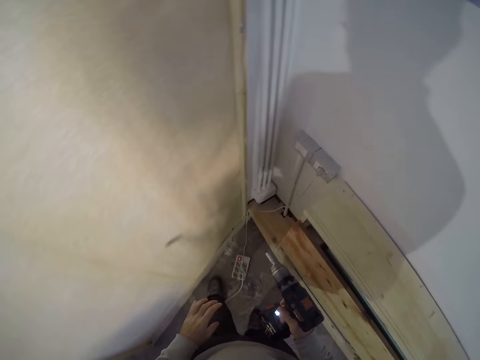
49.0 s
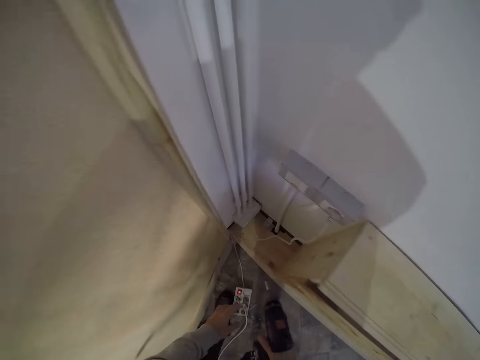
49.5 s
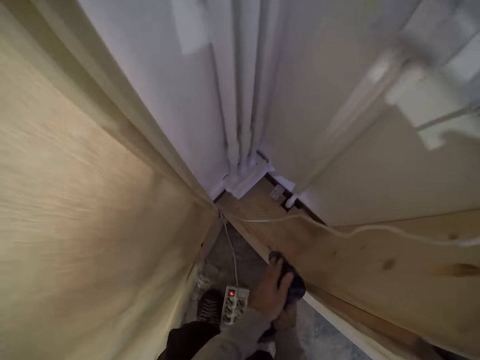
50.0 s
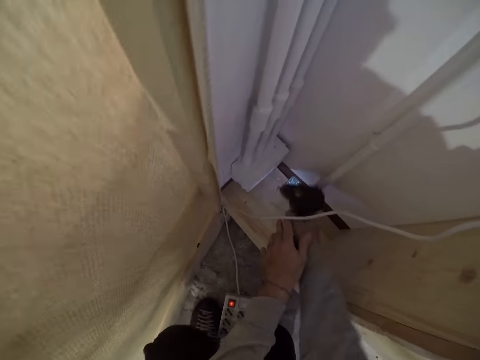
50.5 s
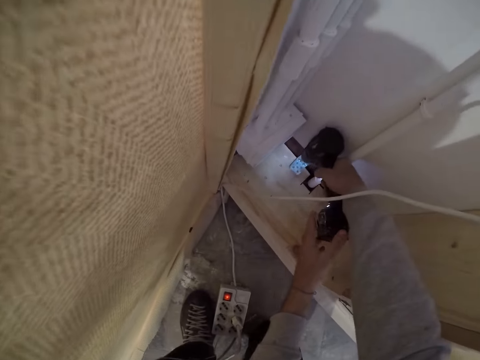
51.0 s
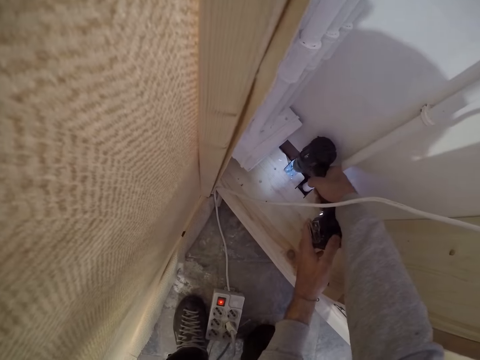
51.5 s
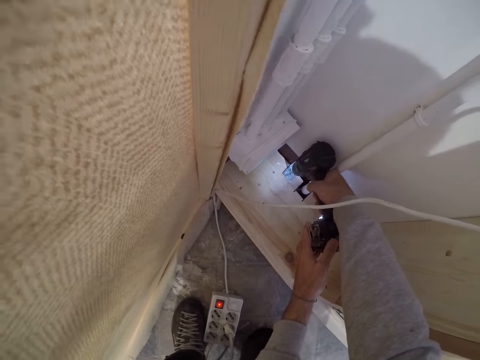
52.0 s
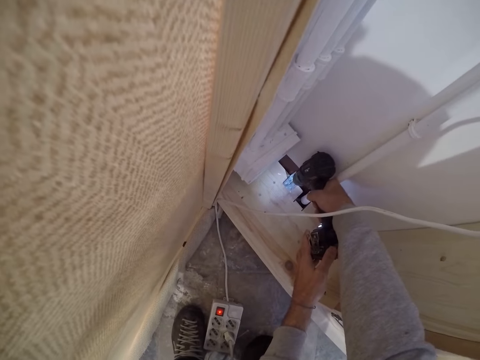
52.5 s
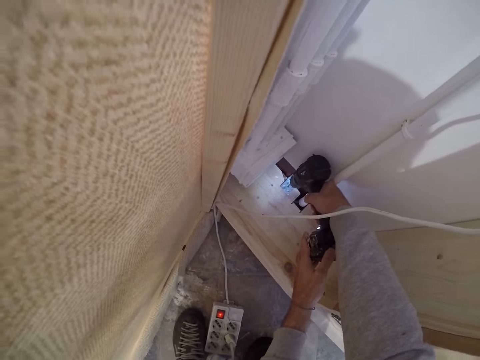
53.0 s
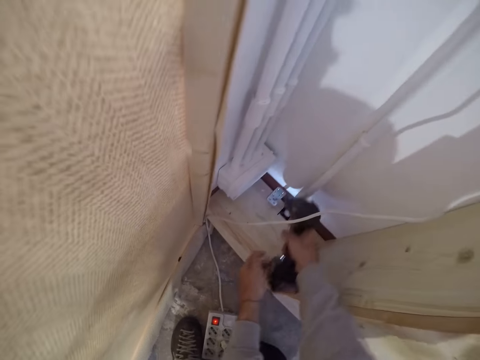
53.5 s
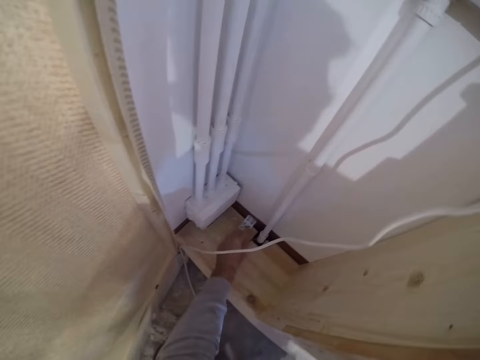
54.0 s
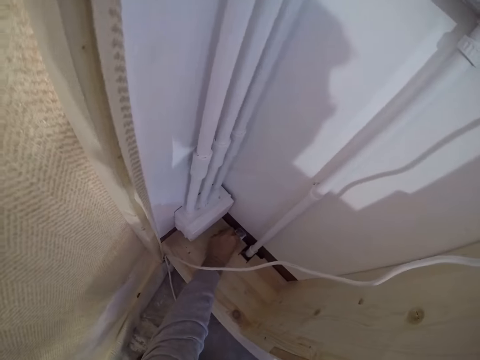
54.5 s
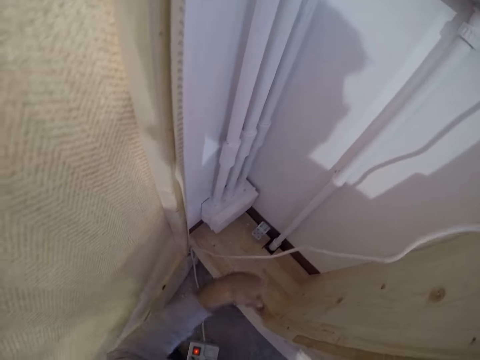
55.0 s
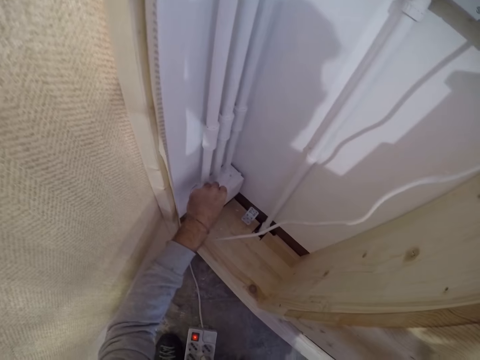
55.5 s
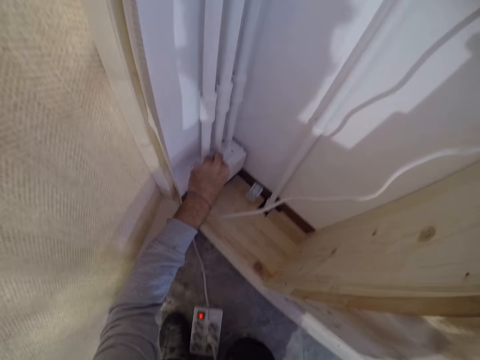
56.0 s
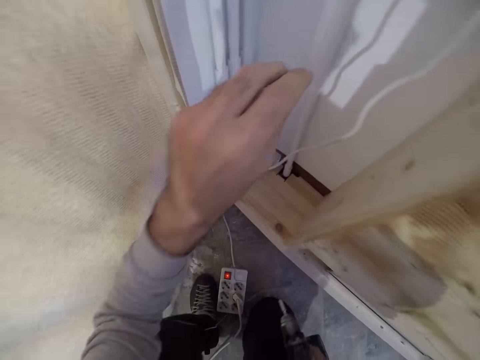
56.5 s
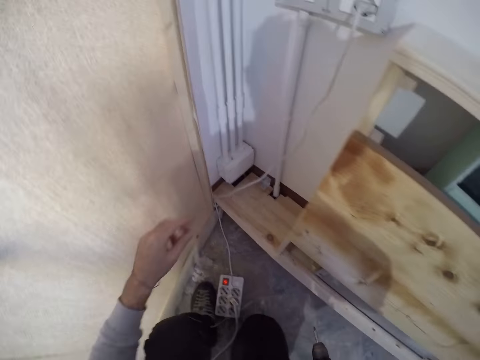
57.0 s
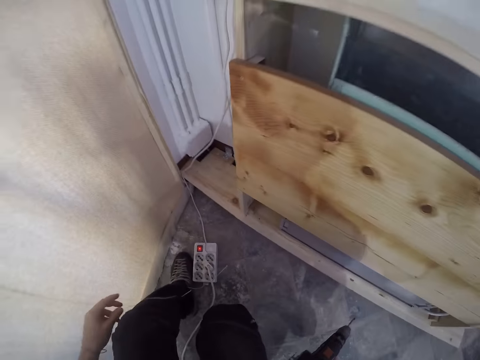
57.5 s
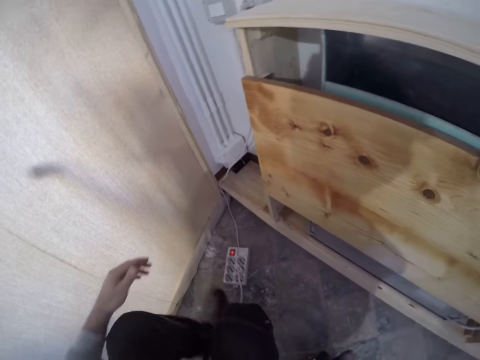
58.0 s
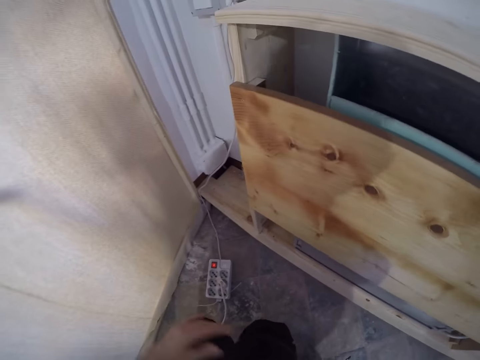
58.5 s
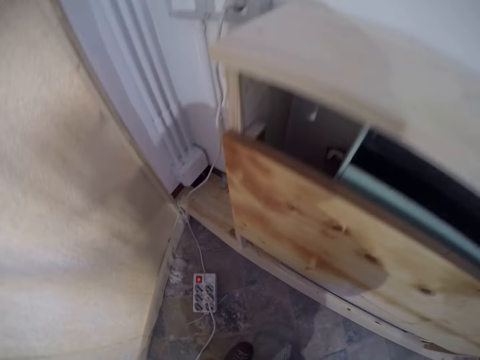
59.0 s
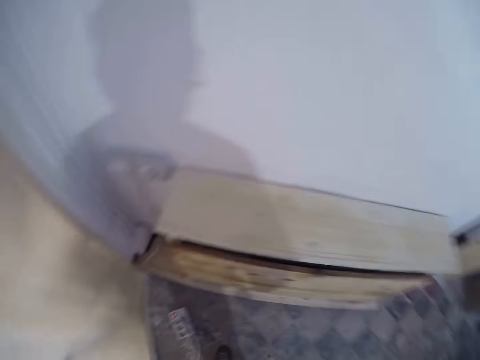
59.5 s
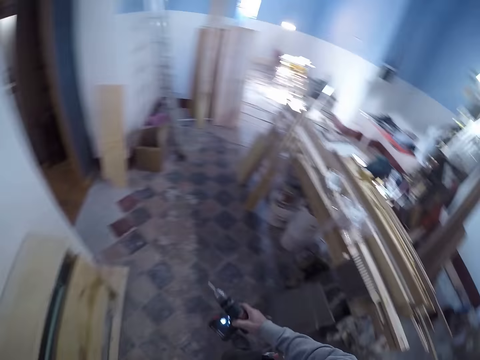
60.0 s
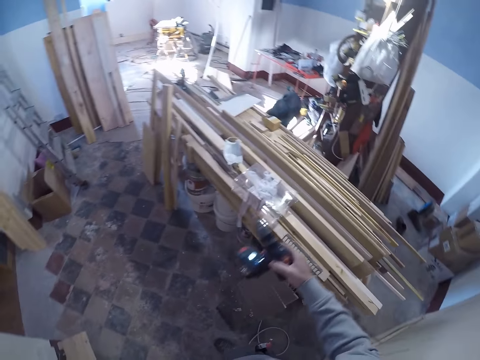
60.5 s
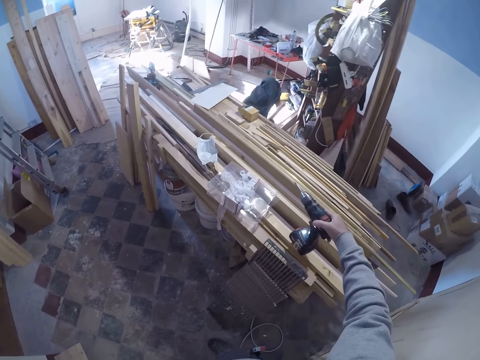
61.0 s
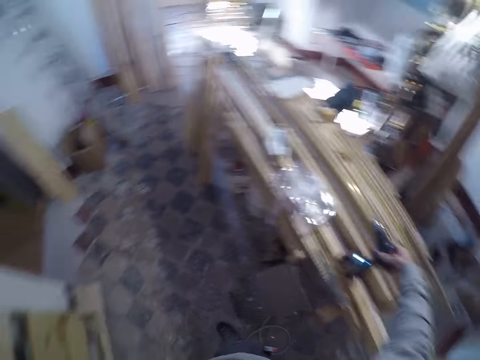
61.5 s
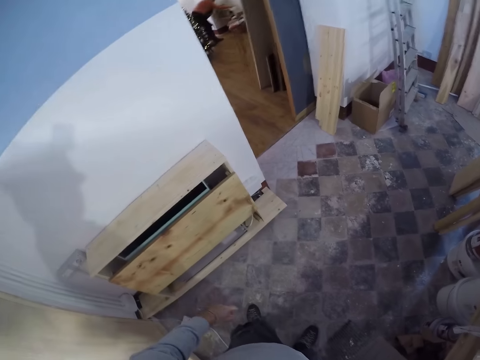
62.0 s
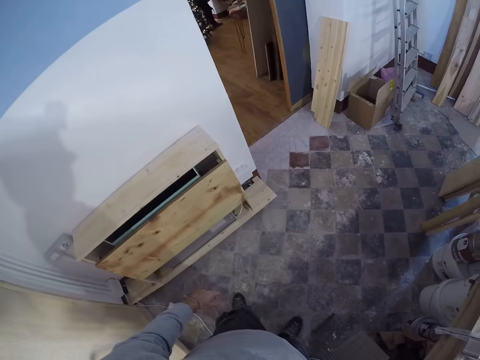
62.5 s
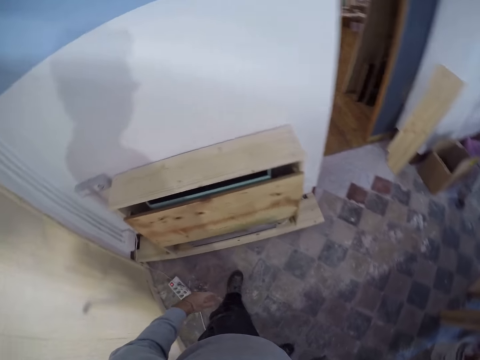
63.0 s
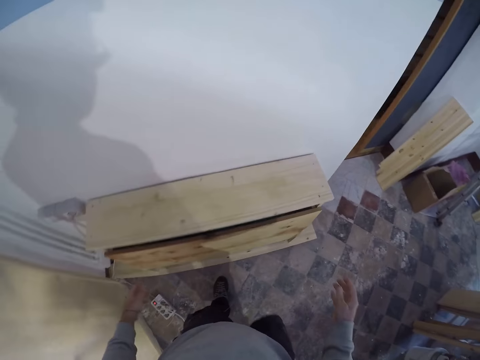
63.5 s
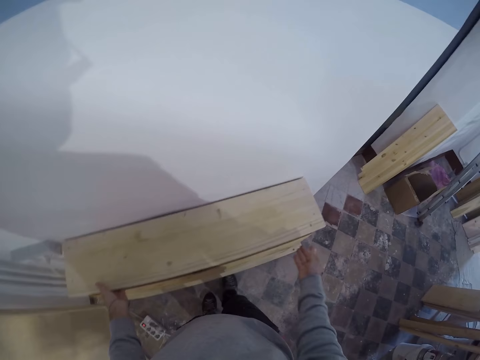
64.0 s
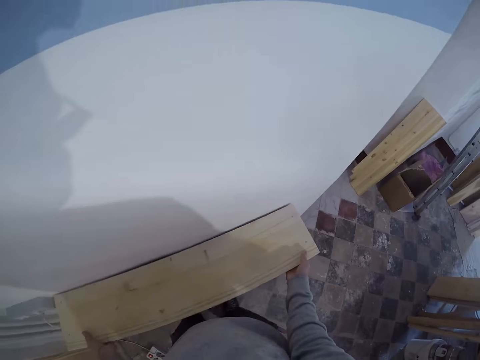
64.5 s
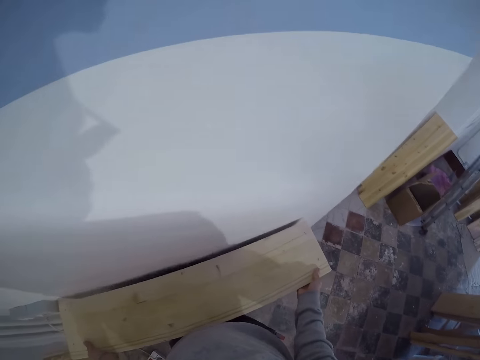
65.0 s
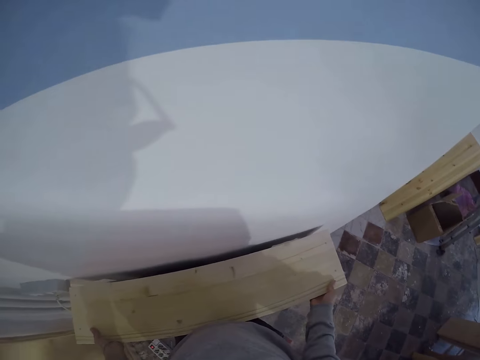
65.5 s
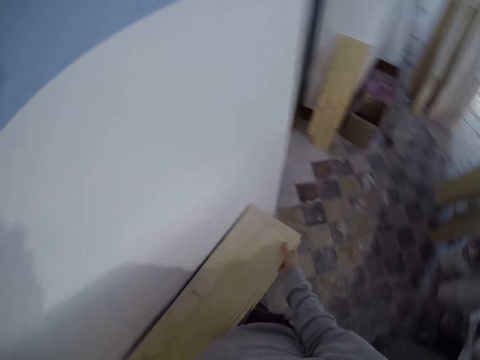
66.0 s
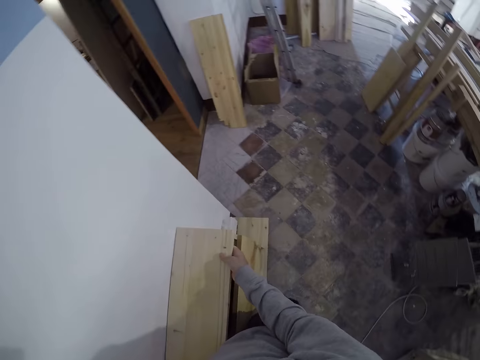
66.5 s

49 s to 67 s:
The camera wearer bends down towards a cupboard hinge. He drills the cupboard hinge with the drilling machine using both hands. He picks up a screw from the cupboard hinge with his left hand. He touches a nail. He places the screw in his left hand on a wall socket case. He stands up with the drilling machine in his right hand. He walks around the room. He drops the drilling machine in his right hand on a set of wood sheets. He lifts a compartment of the cupboard with both hands. He moves the wood.

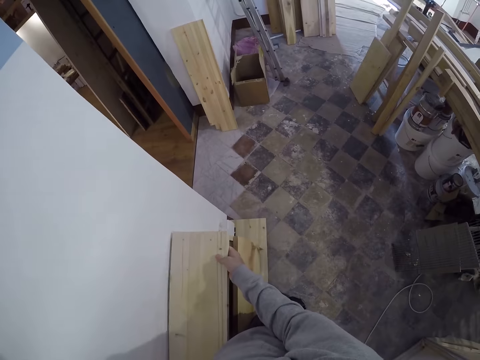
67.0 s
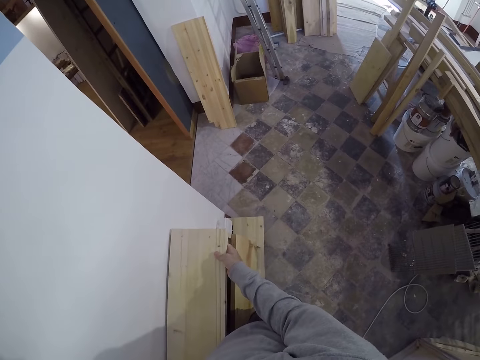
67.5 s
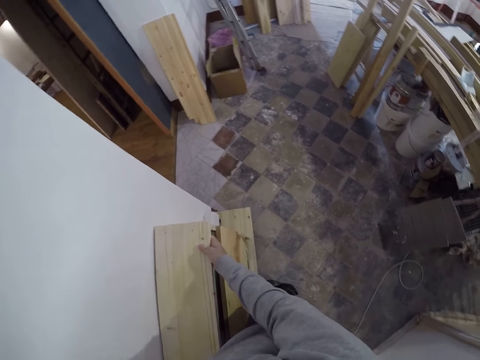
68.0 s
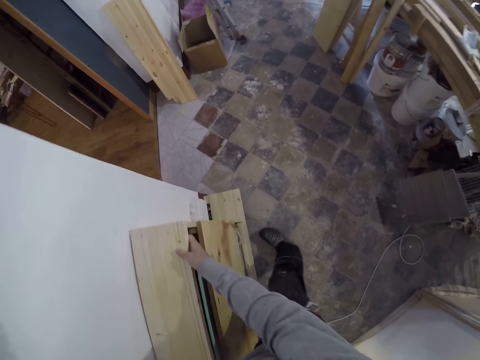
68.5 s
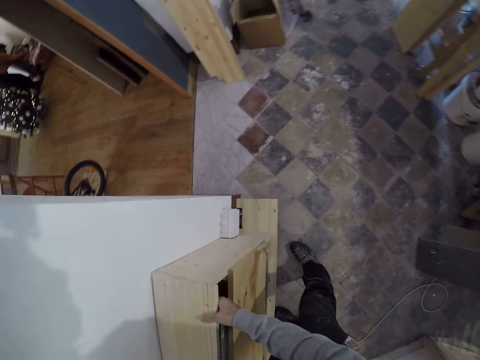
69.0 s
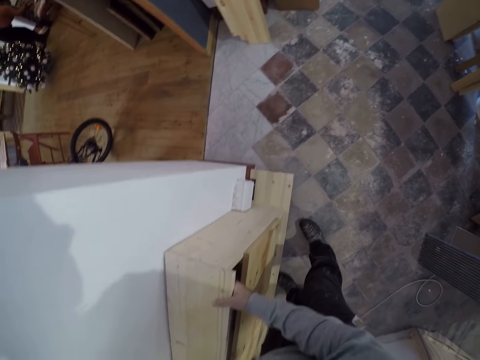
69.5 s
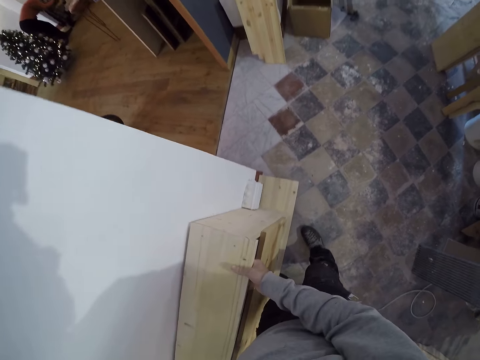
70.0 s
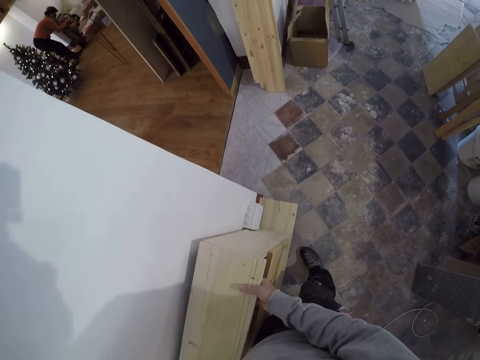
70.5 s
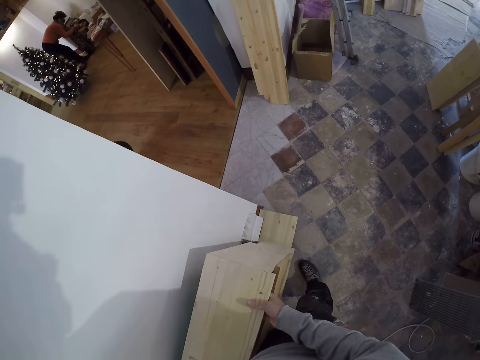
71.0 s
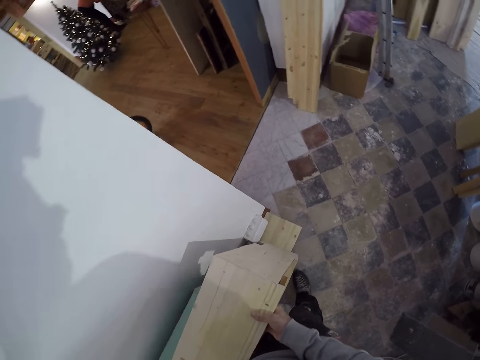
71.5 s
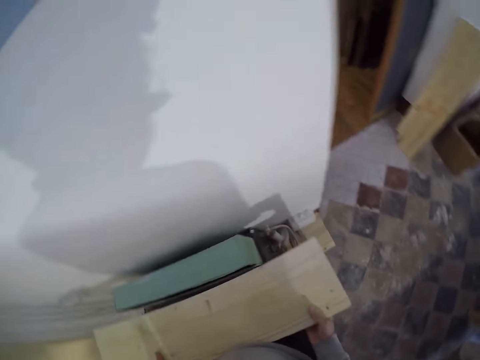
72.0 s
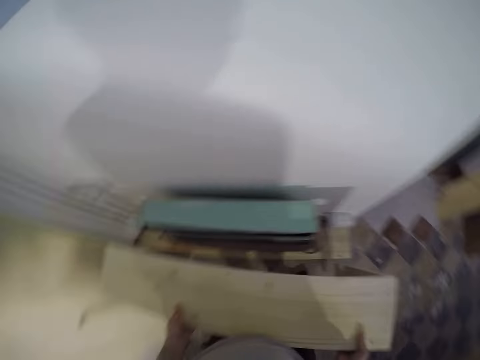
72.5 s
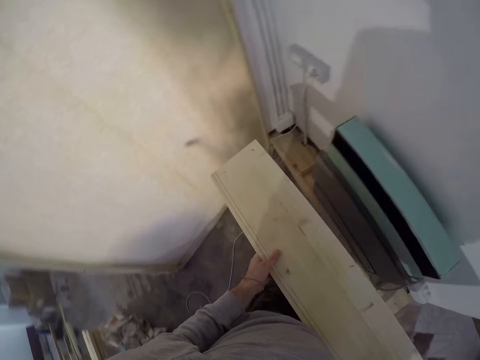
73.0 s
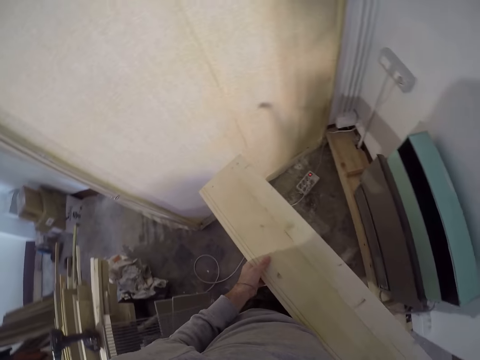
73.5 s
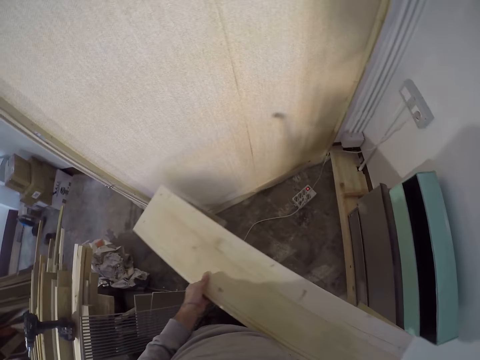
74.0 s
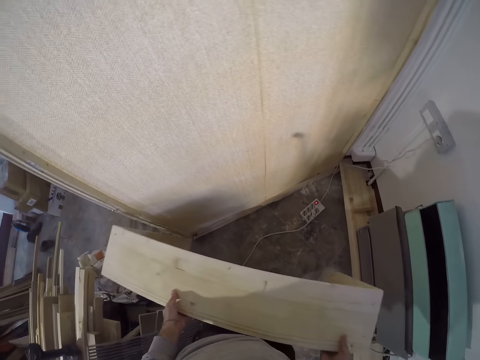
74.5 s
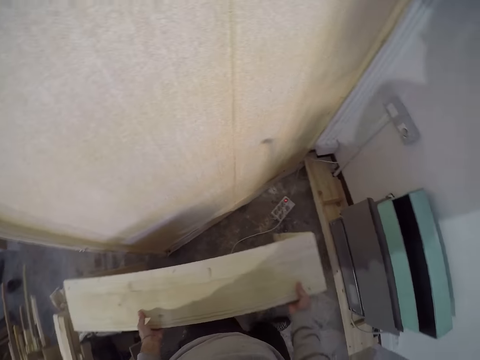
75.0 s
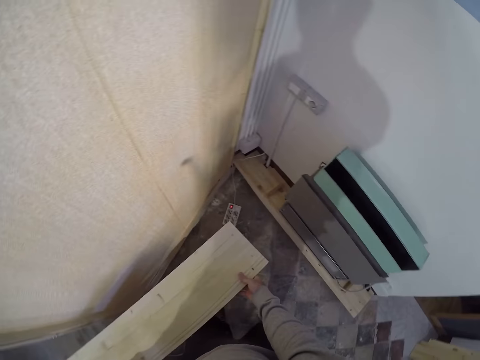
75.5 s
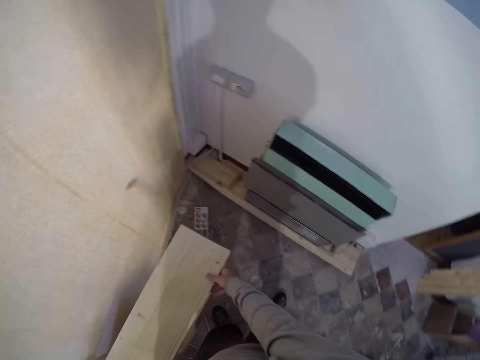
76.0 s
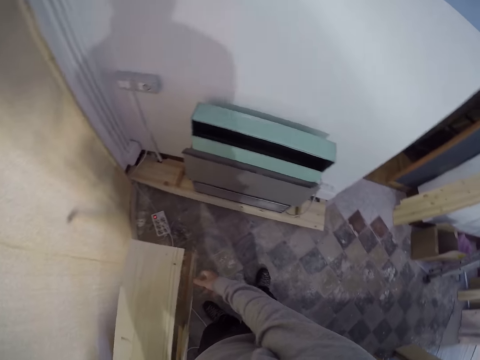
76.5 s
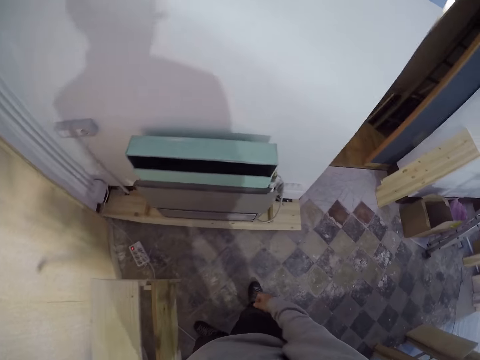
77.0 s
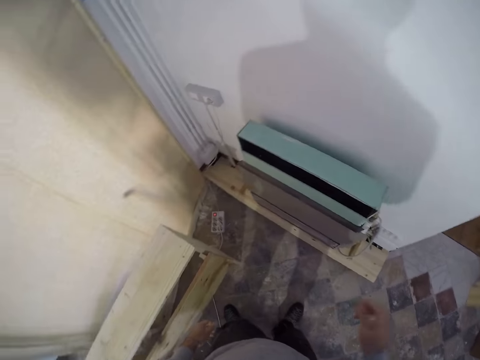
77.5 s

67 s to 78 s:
The camera wearer places the cupboard in his hands on the workshop floor. He touches his face with his right hand.
